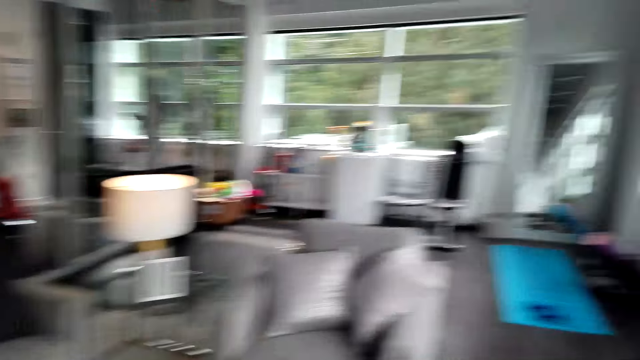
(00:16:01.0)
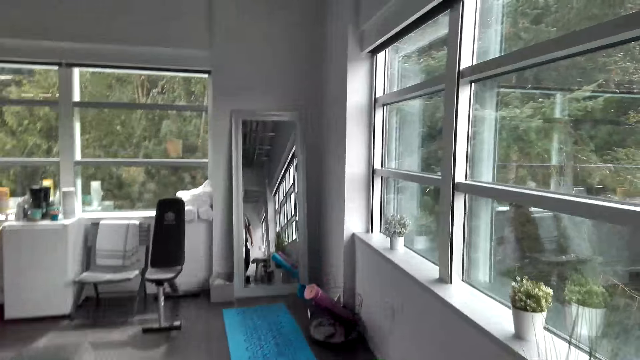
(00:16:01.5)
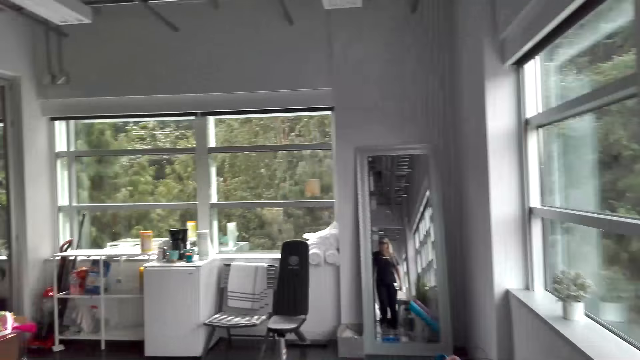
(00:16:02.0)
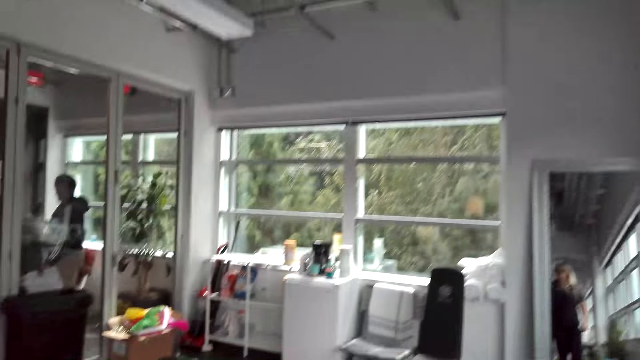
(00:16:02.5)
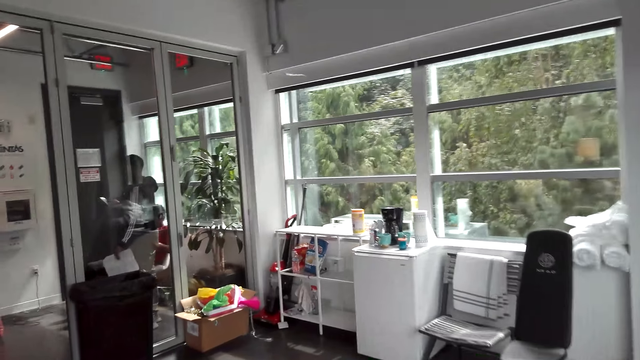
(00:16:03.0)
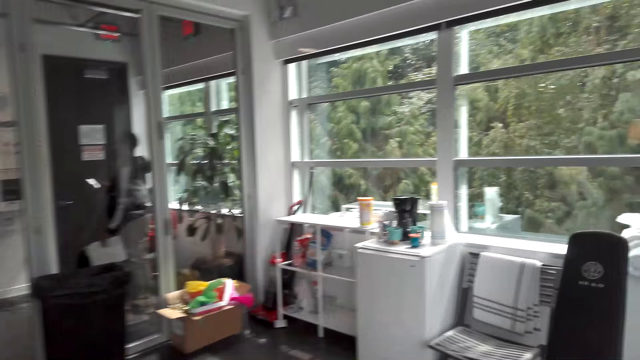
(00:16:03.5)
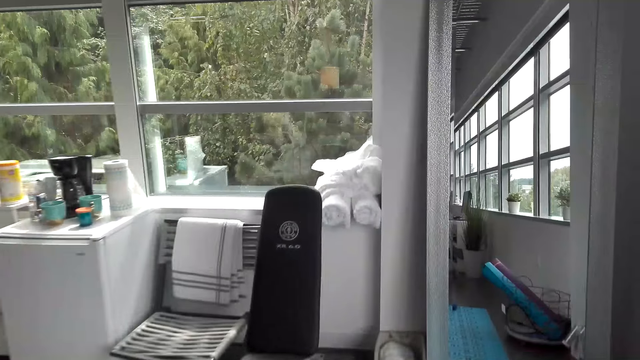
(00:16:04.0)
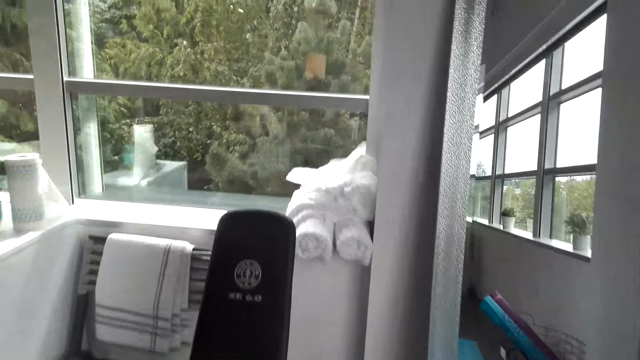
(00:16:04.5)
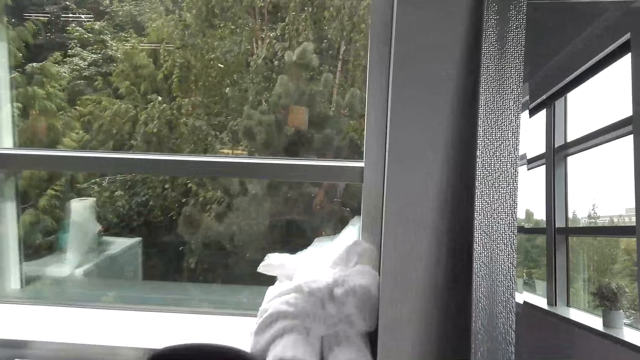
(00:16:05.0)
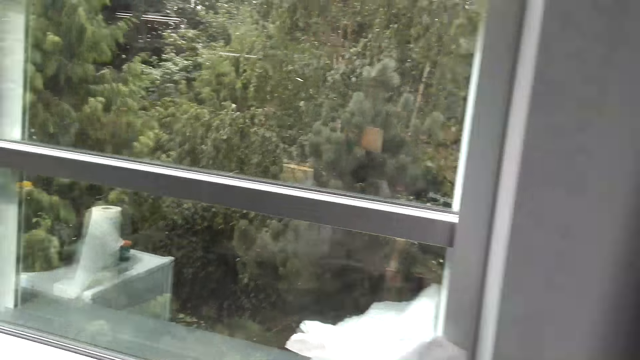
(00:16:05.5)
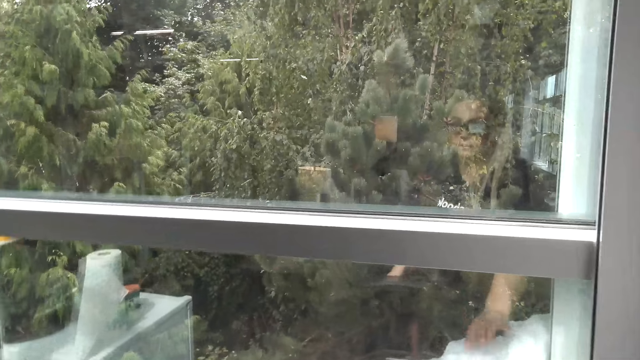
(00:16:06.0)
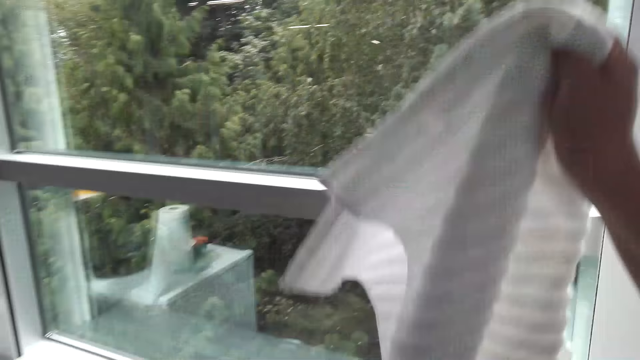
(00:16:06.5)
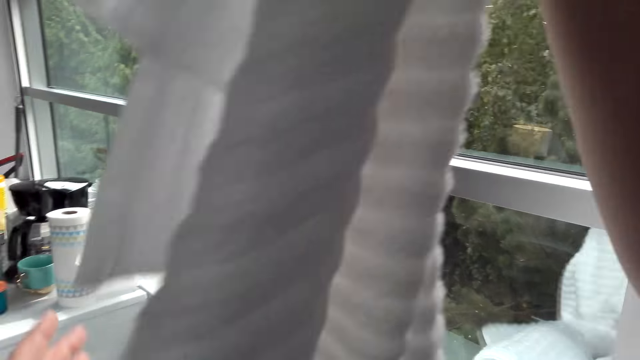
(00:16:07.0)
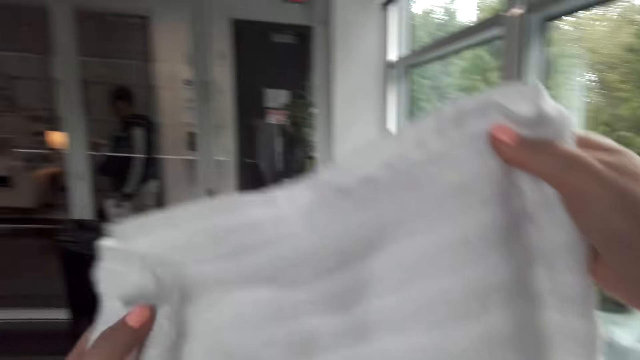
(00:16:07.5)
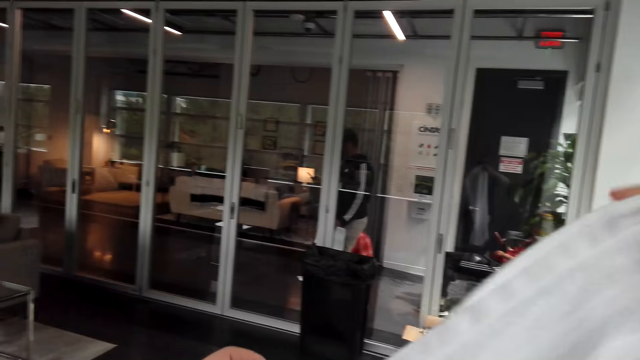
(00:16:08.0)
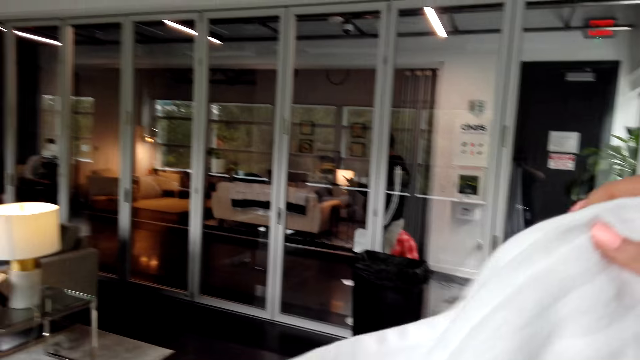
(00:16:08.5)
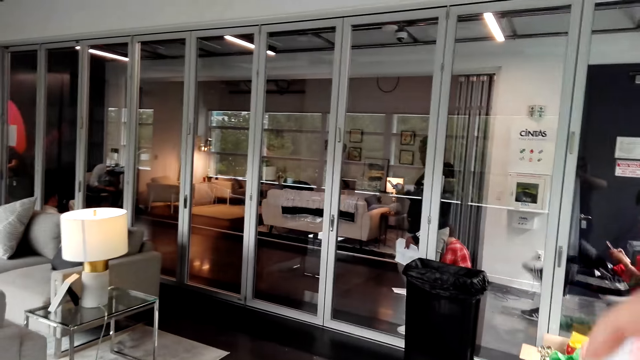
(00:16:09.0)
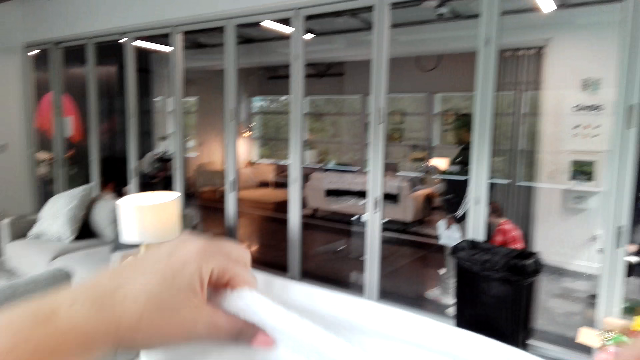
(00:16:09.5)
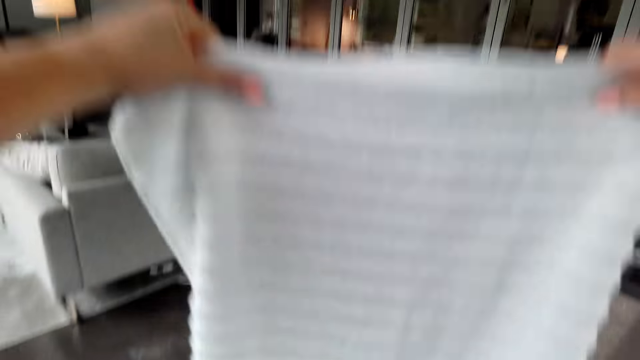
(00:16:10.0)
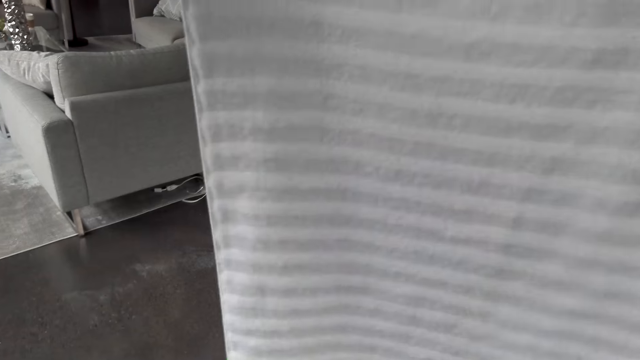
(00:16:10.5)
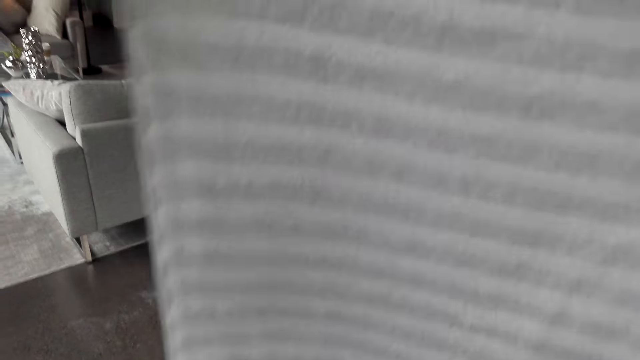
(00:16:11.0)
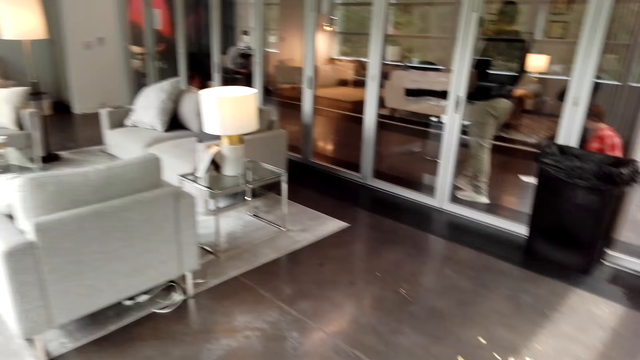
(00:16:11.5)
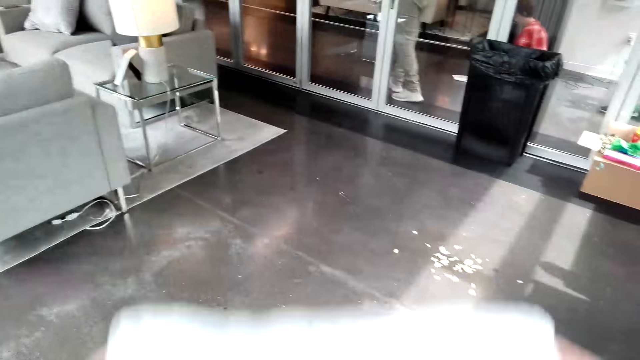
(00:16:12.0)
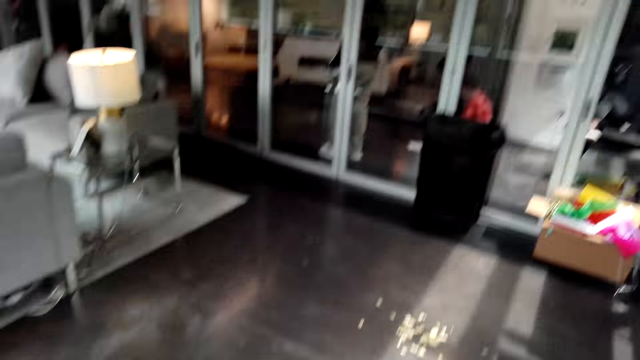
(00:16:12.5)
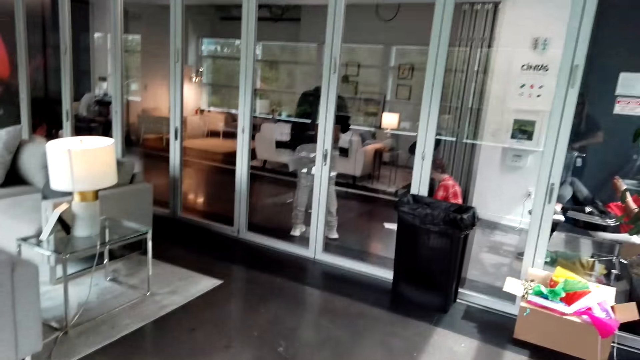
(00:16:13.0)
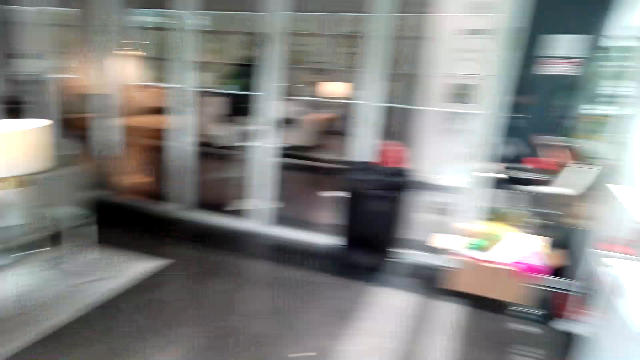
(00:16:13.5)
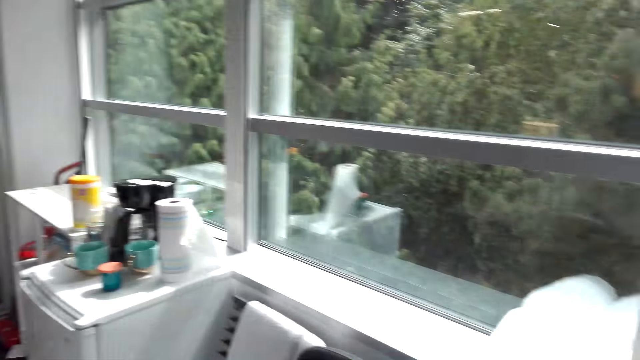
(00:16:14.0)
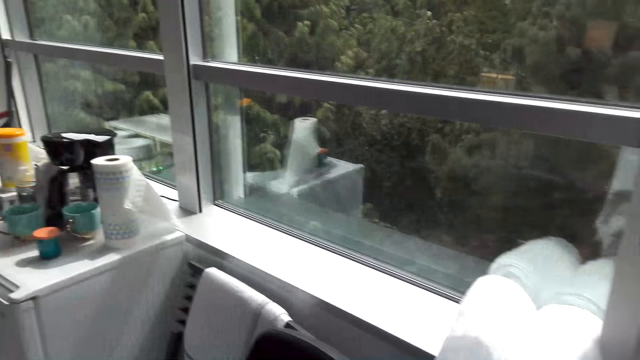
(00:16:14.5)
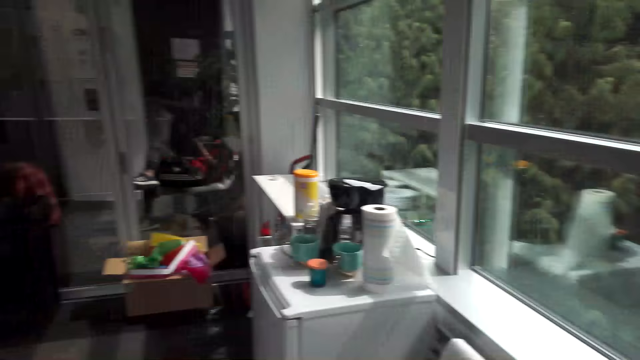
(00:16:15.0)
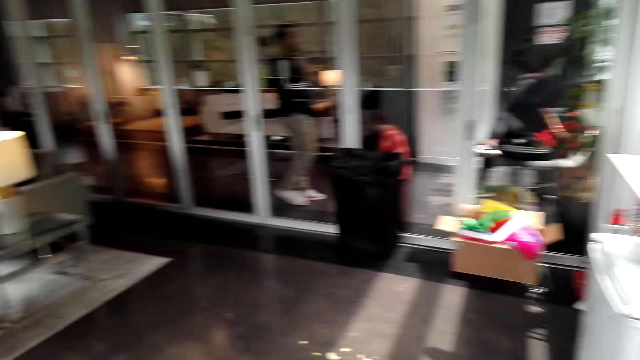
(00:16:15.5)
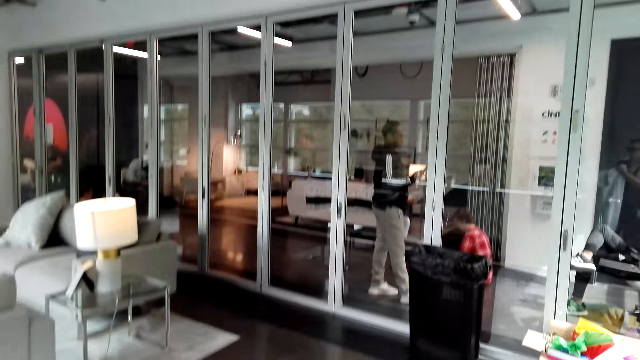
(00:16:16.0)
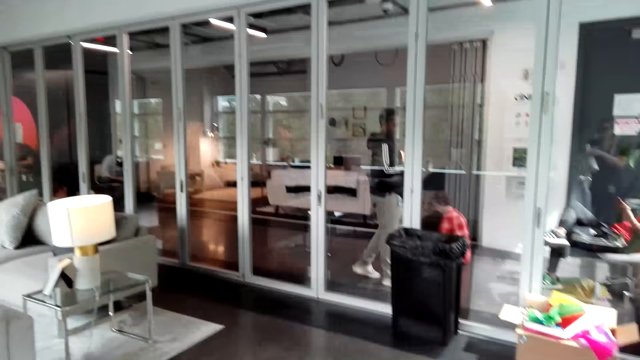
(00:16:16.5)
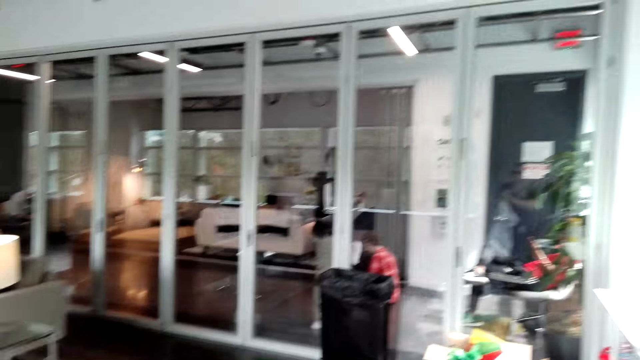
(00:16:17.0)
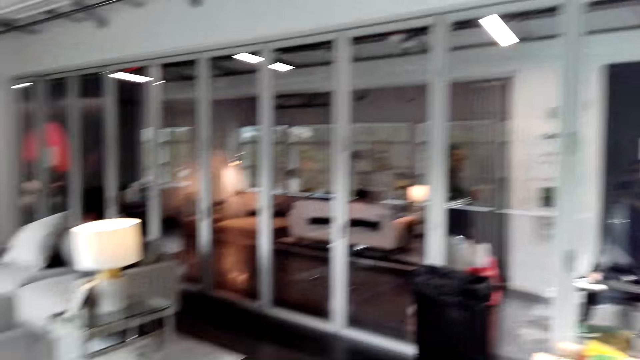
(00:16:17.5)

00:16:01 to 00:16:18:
The camera wearer walks. They pick up a towel. They fold the towel.
